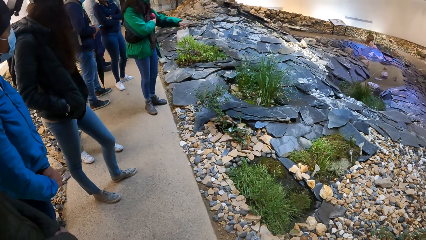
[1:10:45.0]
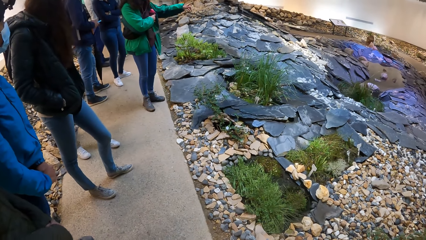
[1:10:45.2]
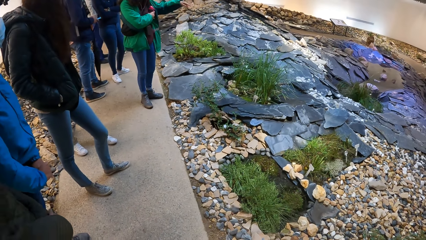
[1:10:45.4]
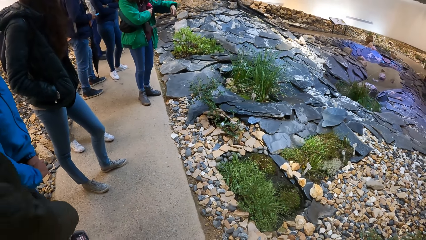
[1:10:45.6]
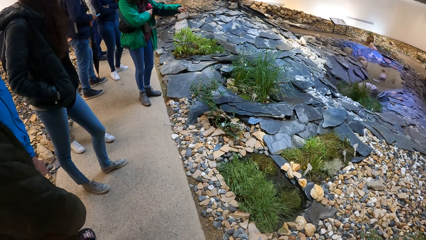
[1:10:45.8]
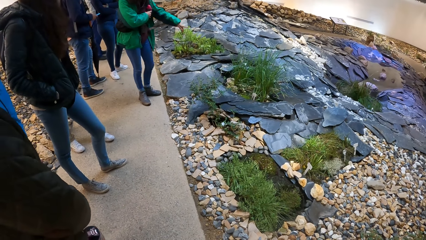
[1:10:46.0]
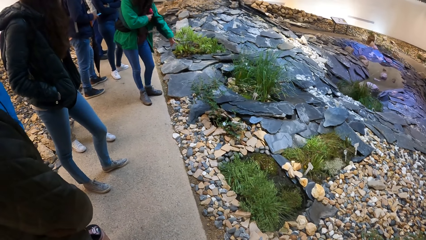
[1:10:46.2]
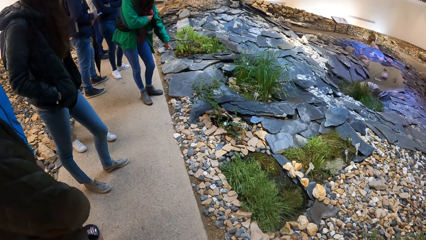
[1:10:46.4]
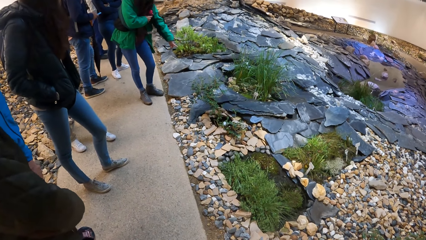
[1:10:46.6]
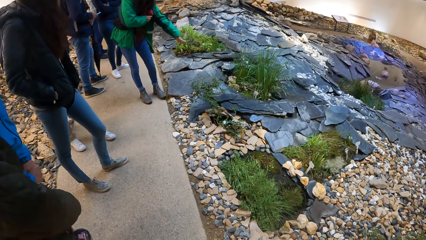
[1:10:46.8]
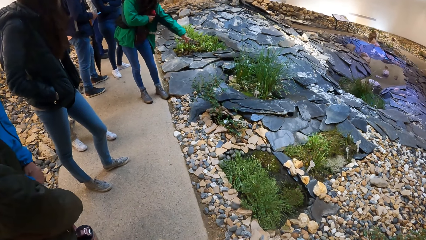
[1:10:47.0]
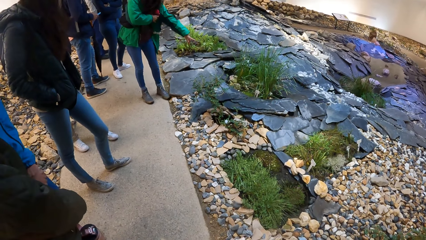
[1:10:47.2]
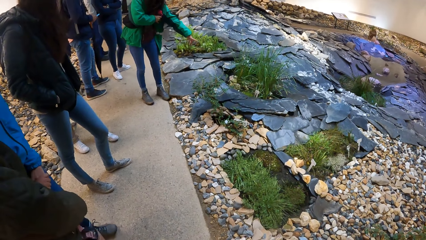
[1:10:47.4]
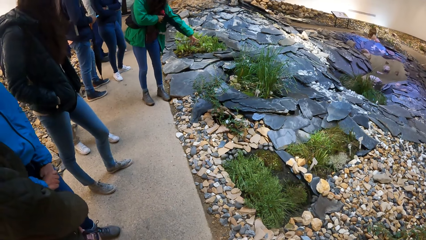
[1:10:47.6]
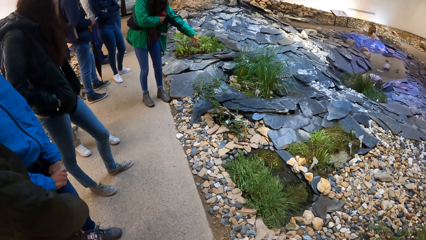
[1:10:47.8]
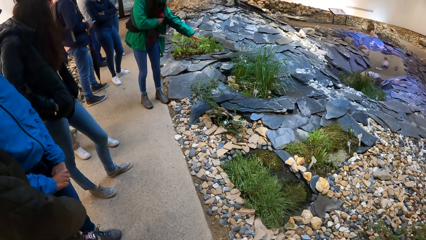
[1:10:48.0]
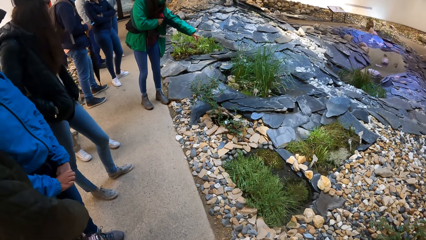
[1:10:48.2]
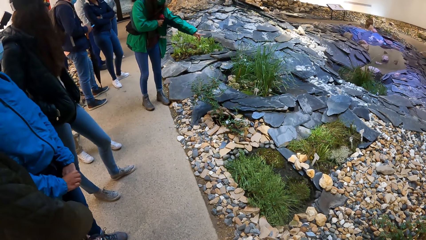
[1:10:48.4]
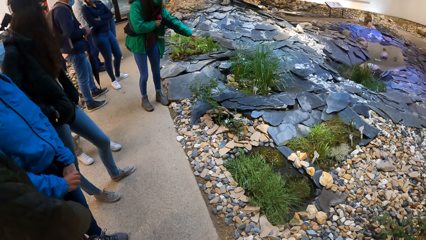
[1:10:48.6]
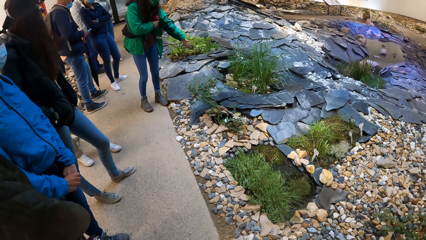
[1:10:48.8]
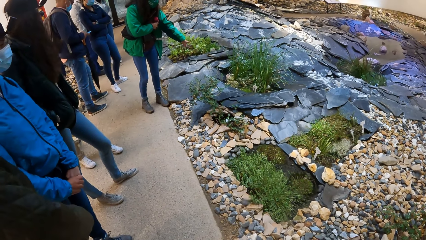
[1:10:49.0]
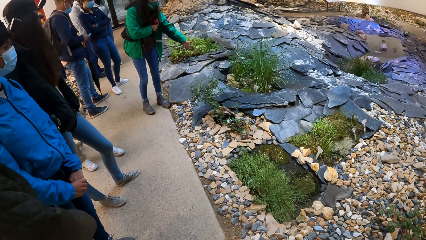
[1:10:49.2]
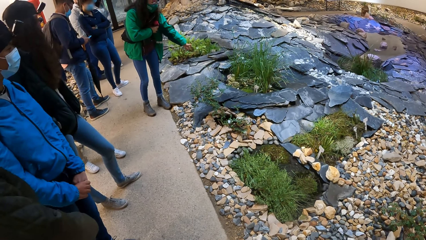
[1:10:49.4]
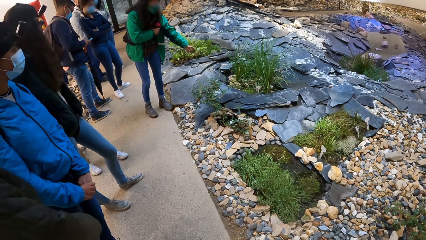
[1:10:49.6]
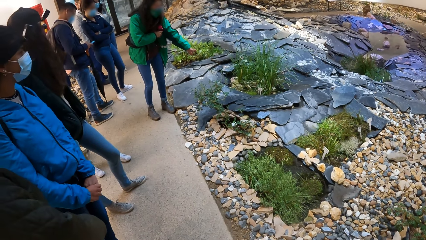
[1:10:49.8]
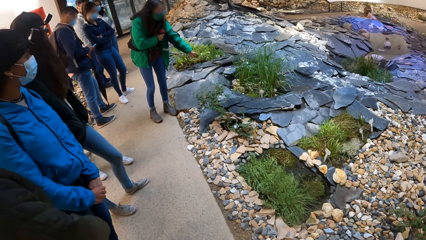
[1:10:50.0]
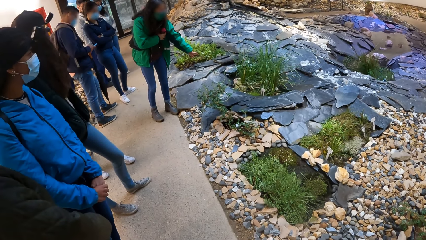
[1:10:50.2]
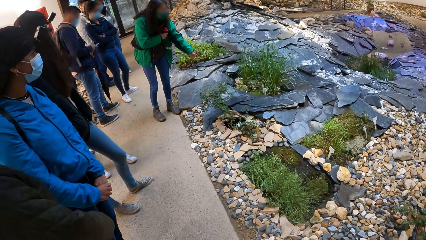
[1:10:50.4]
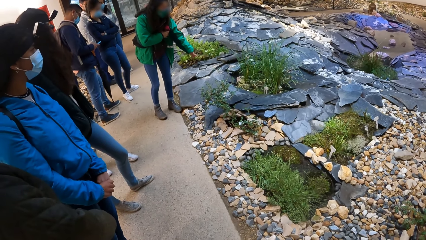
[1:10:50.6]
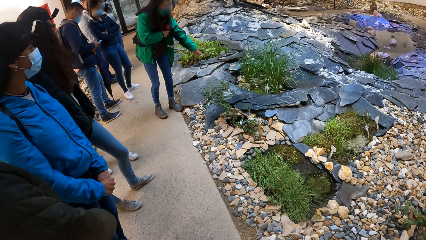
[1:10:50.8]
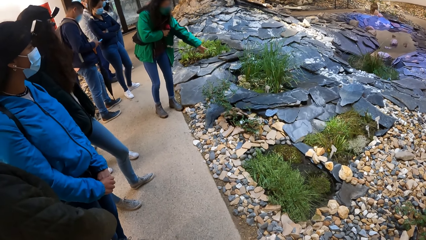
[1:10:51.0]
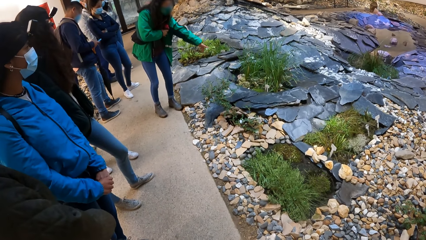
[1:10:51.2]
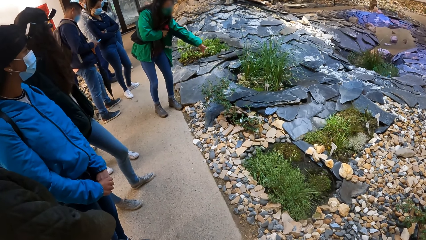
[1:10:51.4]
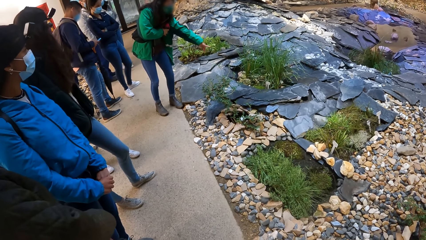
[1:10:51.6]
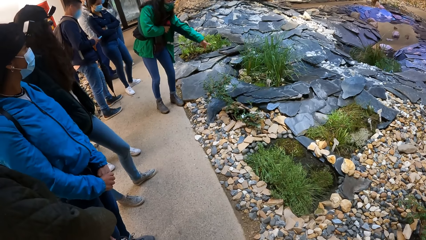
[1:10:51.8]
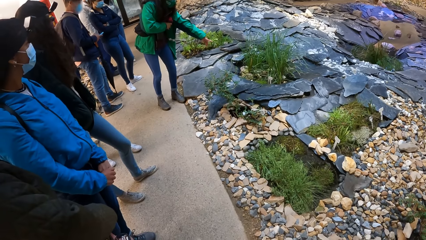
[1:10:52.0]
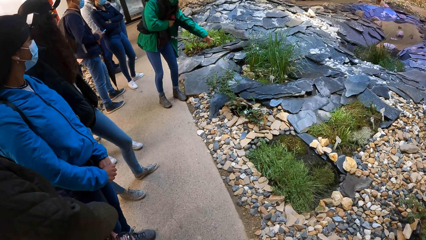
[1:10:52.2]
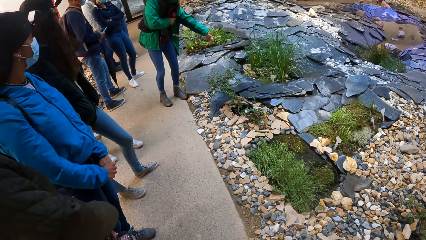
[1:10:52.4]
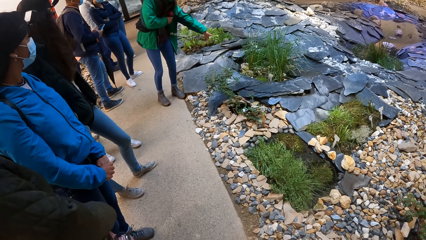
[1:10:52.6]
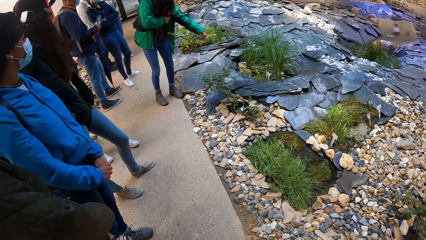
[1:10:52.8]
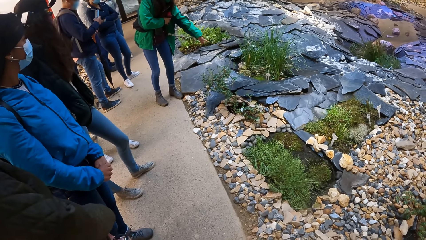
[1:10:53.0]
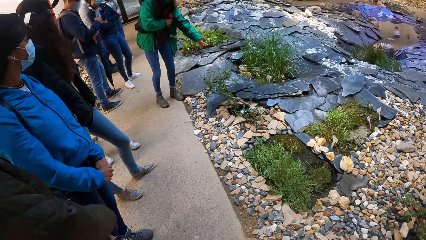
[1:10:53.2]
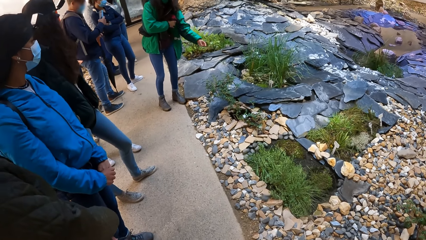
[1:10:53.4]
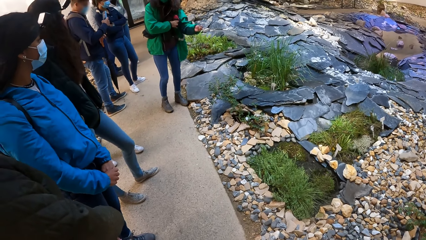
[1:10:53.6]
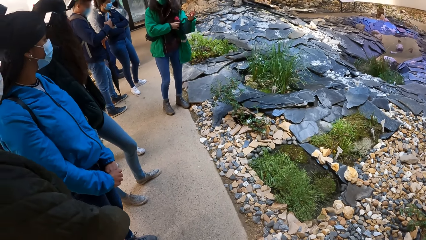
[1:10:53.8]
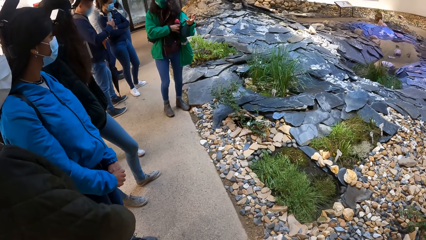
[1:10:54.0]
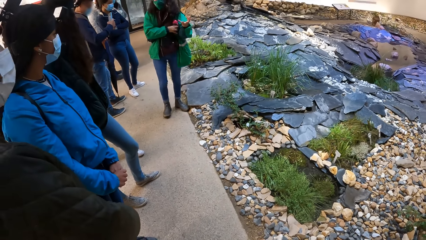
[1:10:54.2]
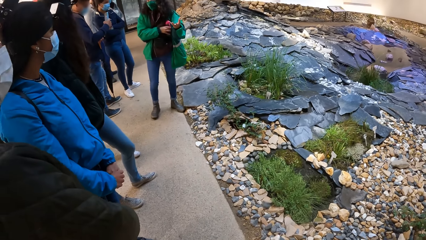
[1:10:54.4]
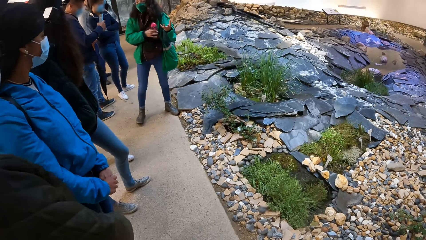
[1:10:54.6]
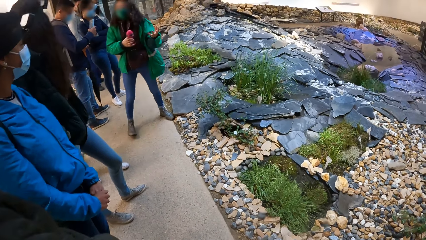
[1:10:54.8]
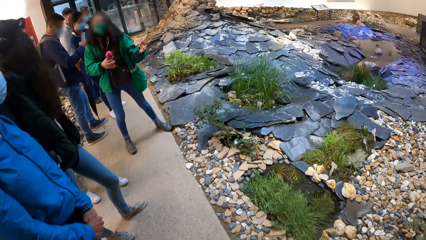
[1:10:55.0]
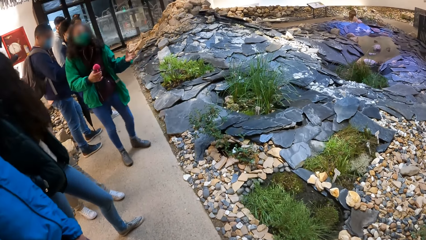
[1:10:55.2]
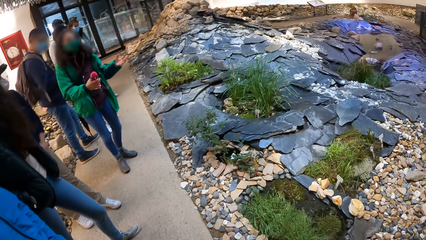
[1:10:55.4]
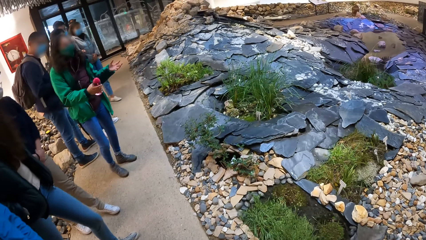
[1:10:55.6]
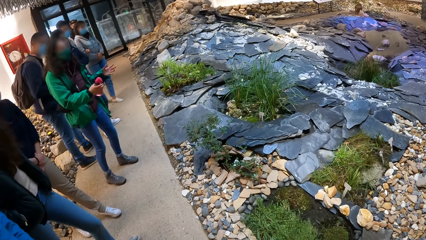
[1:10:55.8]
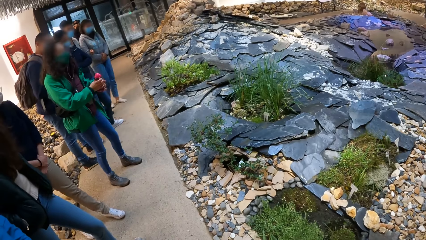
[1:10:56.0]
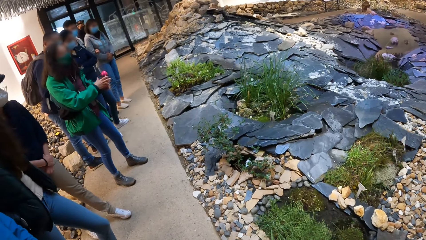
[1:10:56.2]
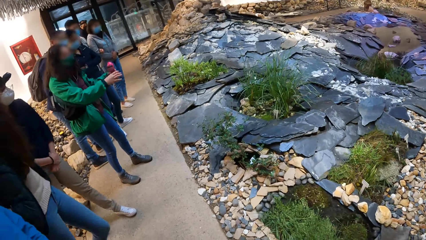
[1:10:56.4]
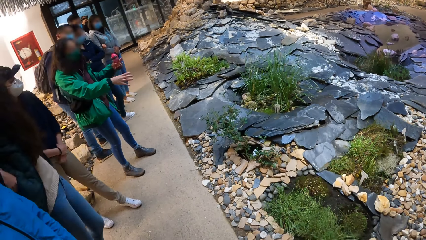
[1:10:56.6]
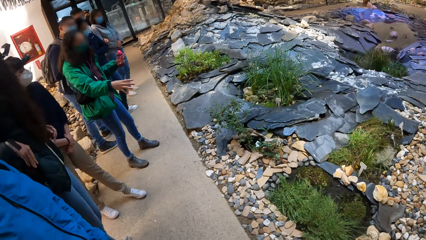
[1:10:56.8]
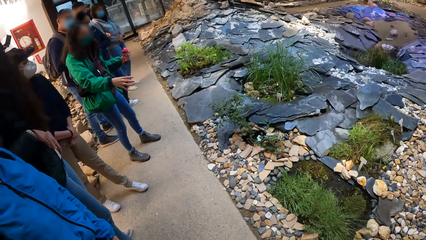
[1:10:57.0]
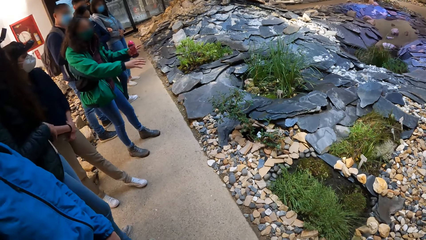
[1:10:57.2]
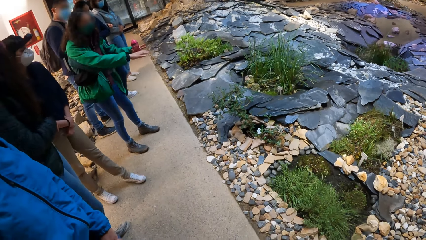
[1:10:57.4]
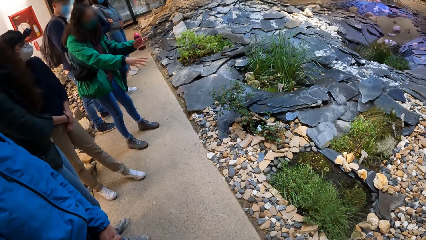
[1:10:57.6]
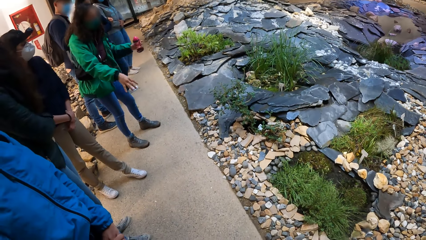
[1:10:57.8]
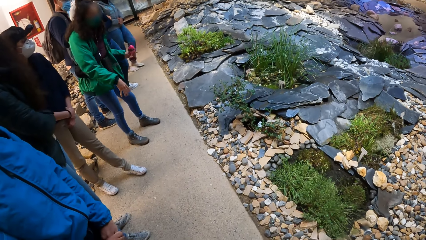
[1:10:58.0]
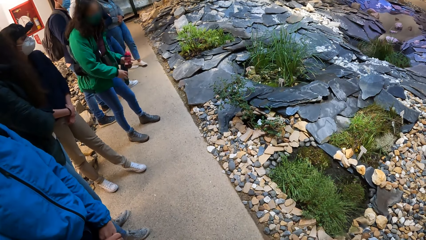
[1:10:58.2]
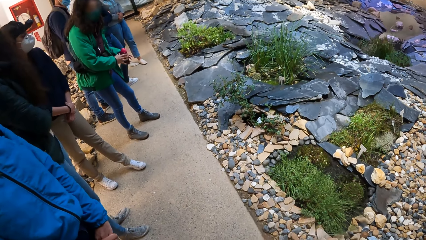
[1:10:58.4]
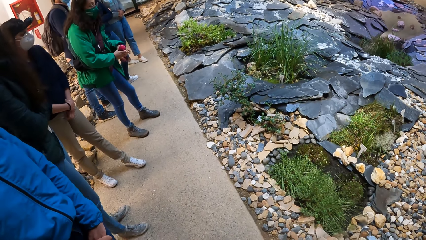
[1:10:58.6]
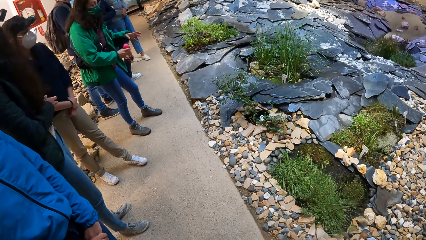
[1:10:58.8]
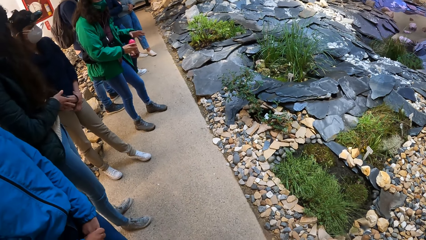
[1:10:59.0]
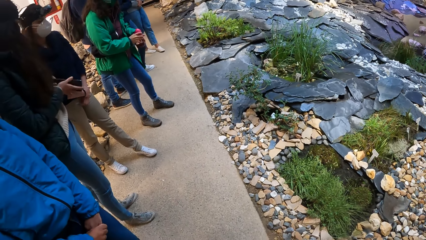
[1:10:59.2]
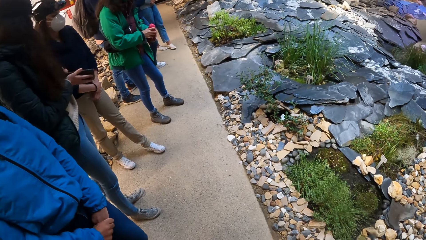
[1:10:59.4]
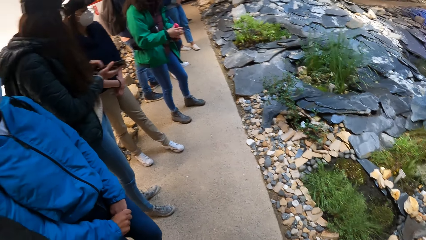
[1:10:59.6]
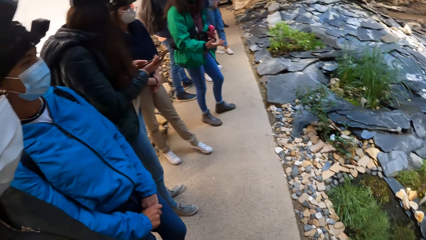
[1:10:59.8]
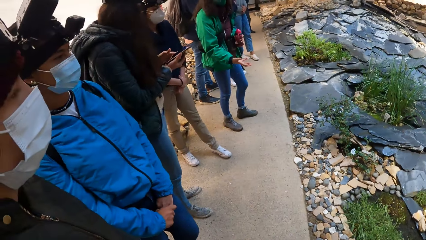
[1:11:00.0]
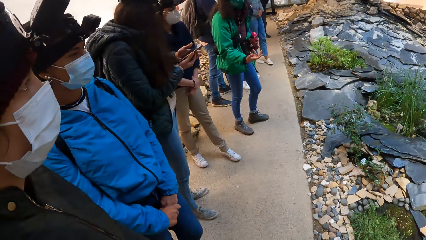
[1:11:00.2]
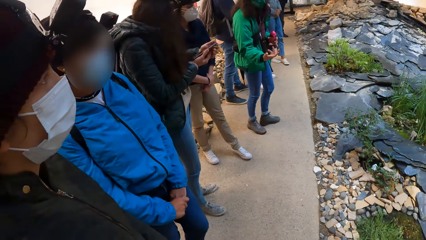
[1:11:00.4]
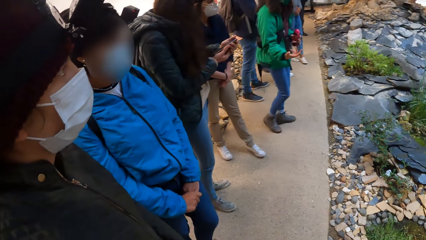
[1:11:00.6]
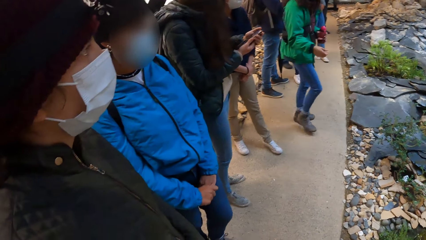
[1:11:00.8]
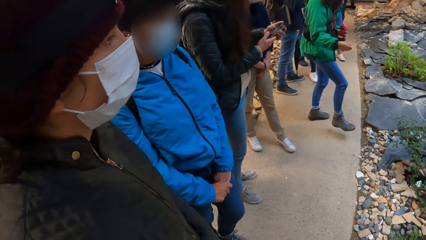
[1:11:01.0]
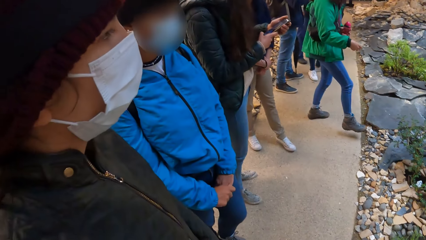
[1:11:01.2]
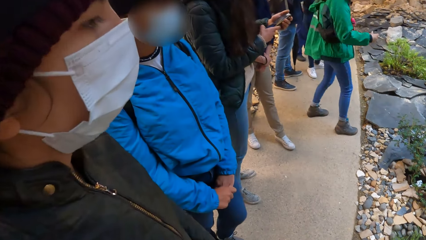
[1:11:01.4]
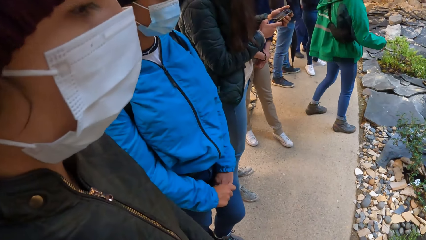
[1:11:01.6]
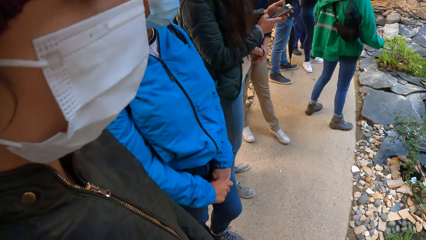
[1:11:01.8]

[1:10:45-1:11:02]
A lady moves the legs. A woman passes the bottle from her left hand to her right hand. The lady demonstrates with the hands. Another woman removes a phone from her pocket with her left hand. The other woman operates the phone with both hands.
